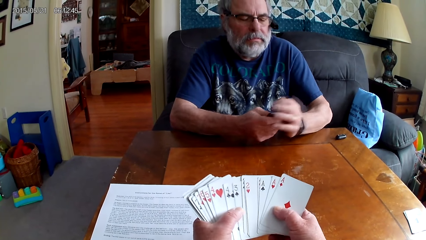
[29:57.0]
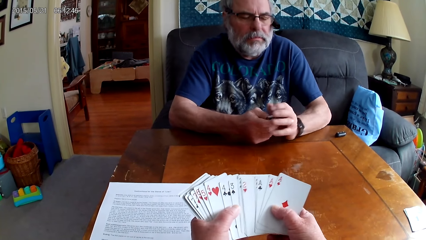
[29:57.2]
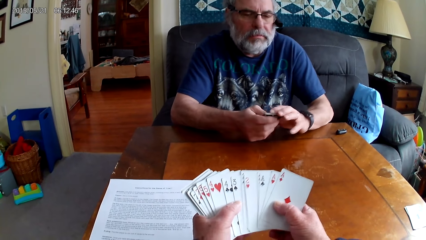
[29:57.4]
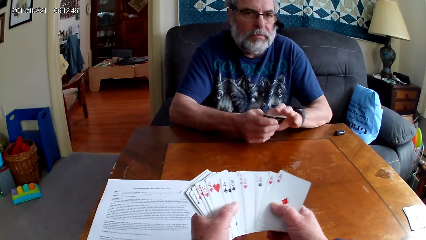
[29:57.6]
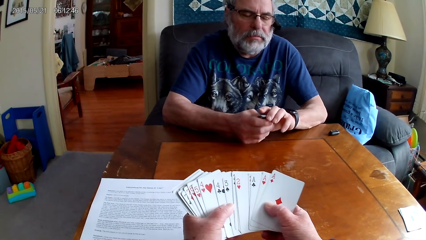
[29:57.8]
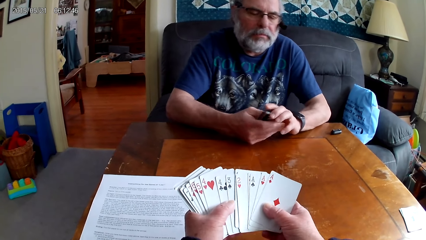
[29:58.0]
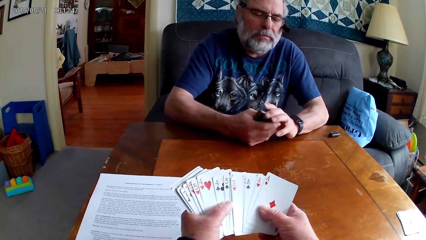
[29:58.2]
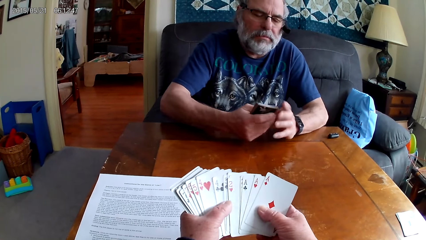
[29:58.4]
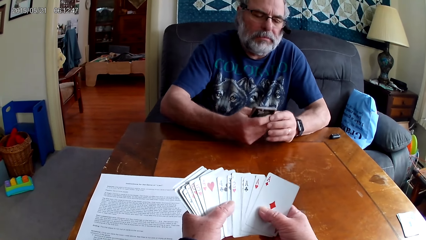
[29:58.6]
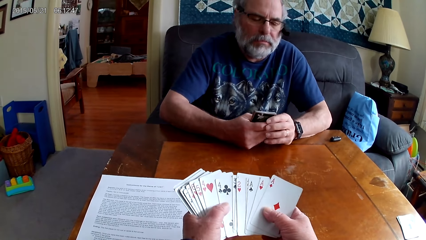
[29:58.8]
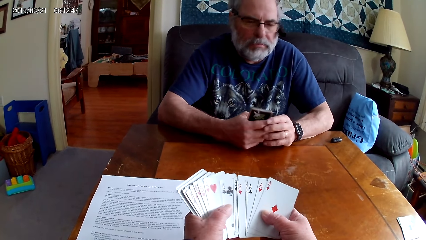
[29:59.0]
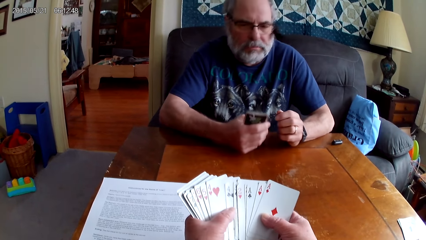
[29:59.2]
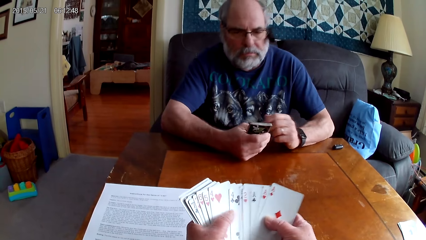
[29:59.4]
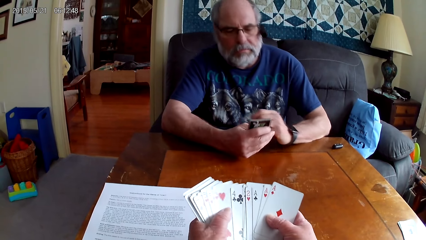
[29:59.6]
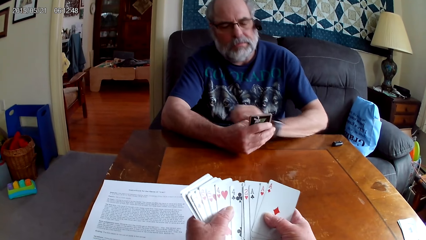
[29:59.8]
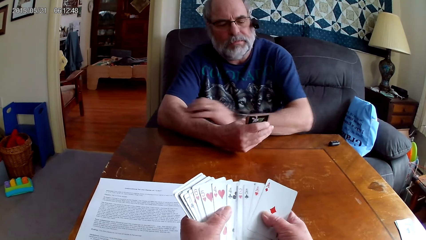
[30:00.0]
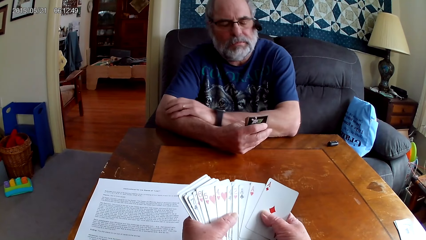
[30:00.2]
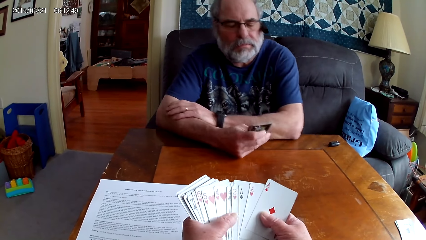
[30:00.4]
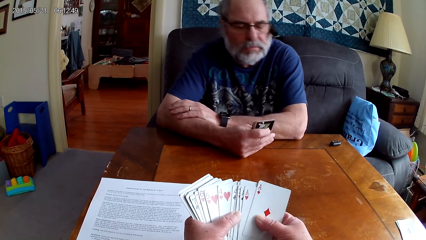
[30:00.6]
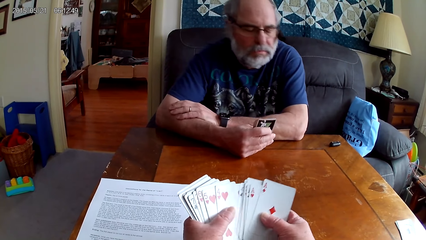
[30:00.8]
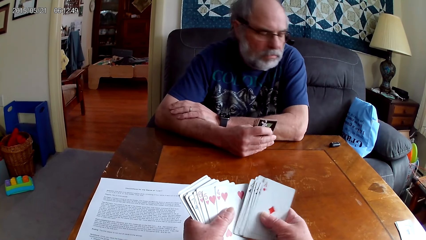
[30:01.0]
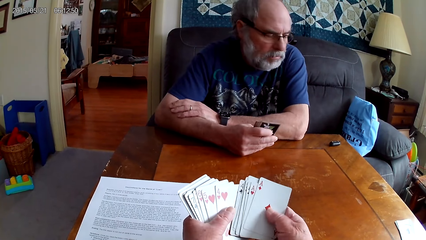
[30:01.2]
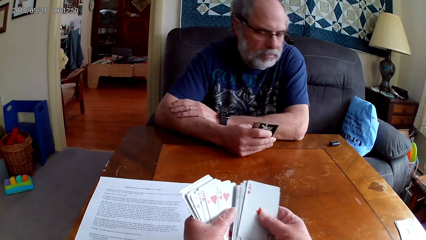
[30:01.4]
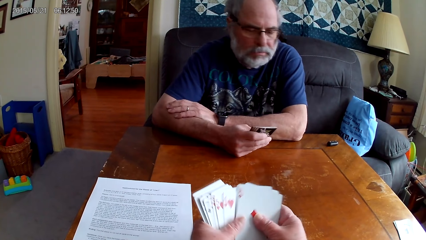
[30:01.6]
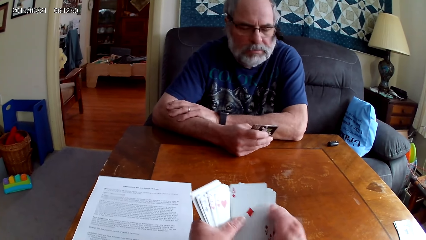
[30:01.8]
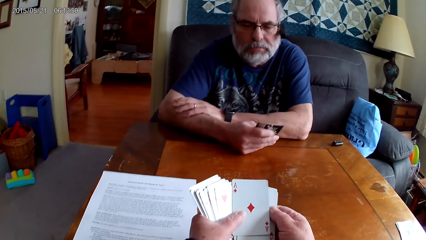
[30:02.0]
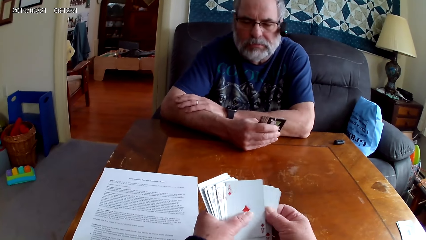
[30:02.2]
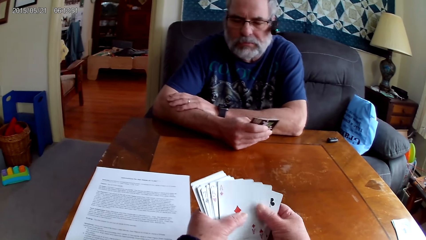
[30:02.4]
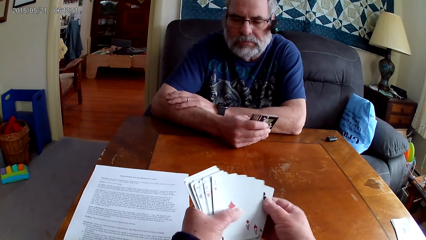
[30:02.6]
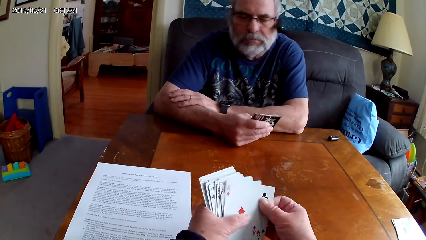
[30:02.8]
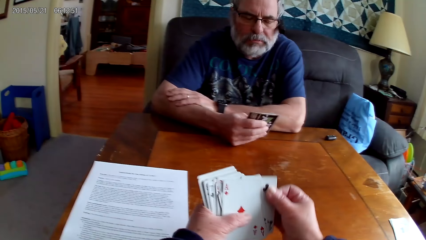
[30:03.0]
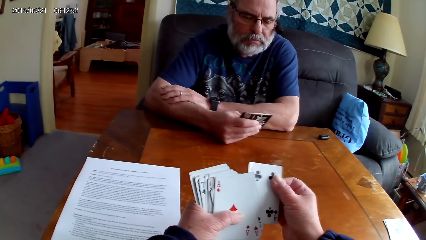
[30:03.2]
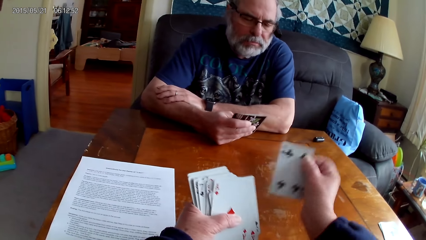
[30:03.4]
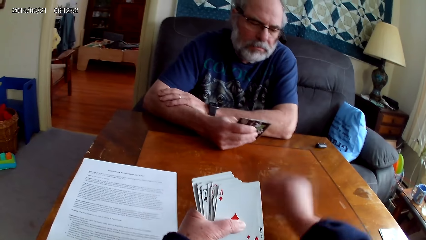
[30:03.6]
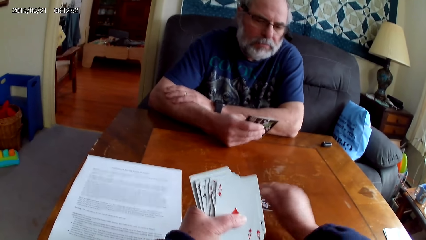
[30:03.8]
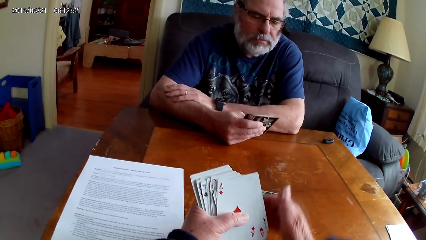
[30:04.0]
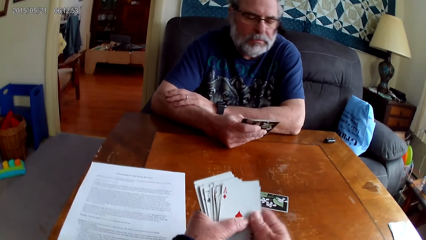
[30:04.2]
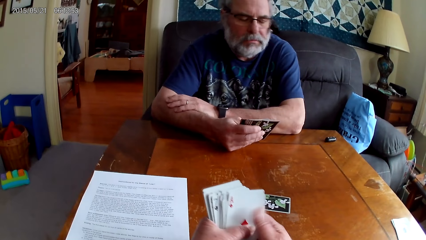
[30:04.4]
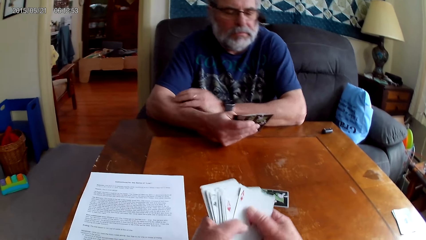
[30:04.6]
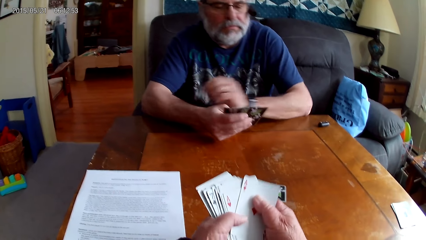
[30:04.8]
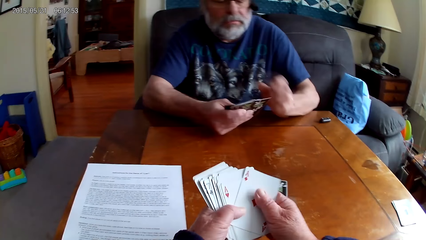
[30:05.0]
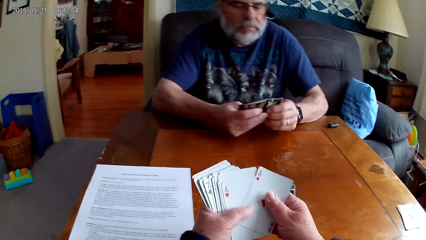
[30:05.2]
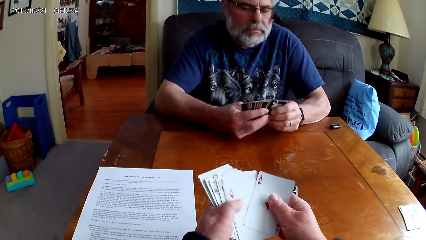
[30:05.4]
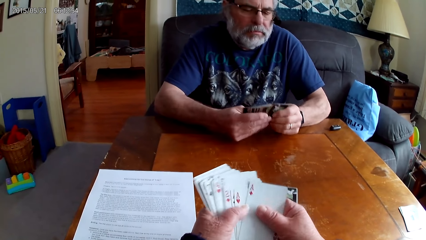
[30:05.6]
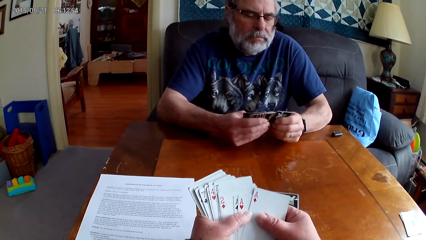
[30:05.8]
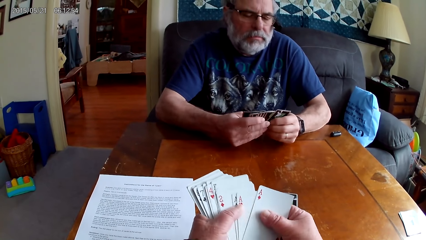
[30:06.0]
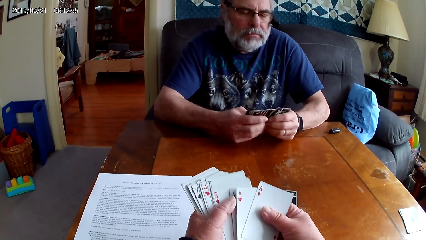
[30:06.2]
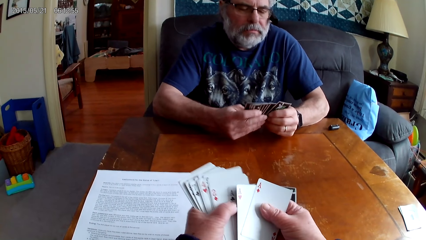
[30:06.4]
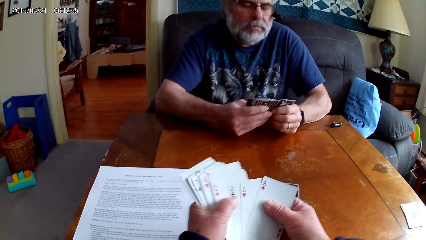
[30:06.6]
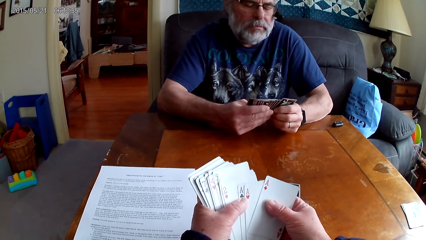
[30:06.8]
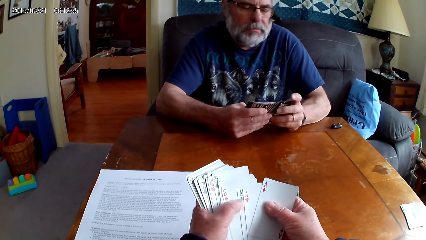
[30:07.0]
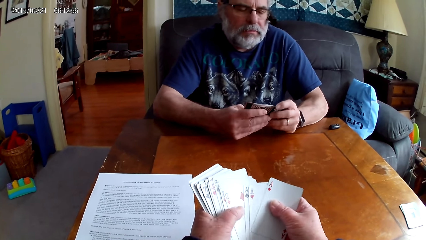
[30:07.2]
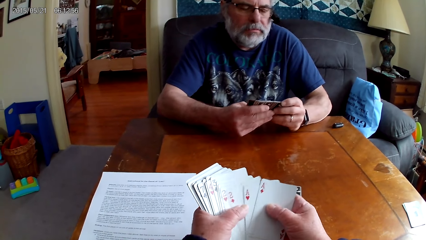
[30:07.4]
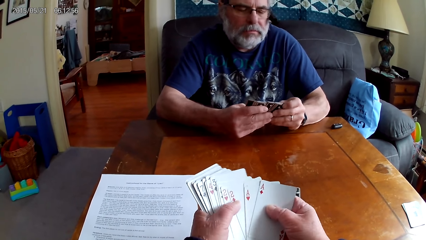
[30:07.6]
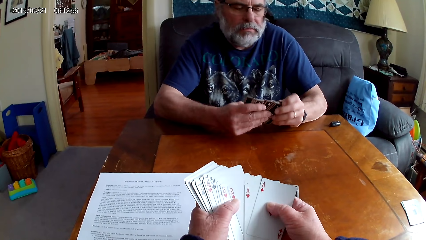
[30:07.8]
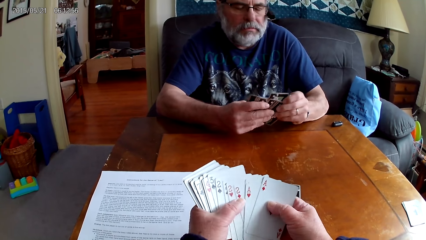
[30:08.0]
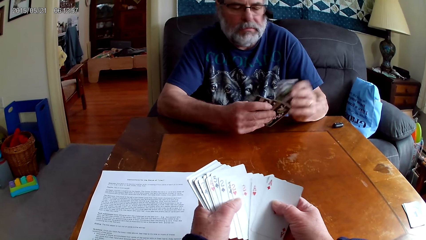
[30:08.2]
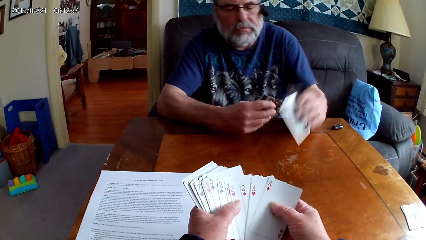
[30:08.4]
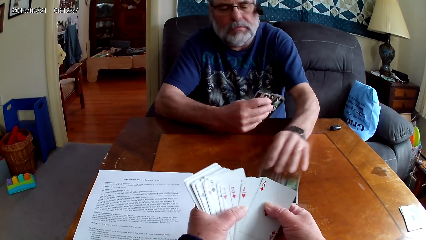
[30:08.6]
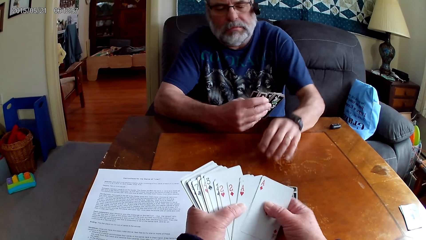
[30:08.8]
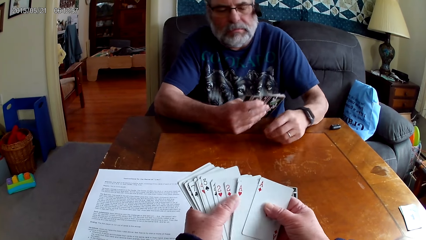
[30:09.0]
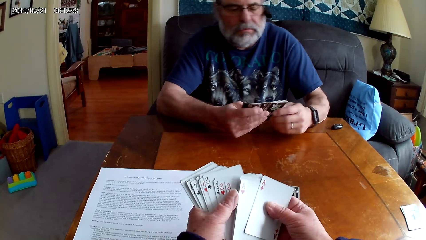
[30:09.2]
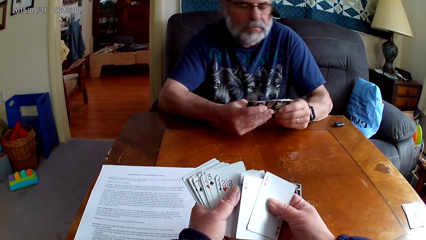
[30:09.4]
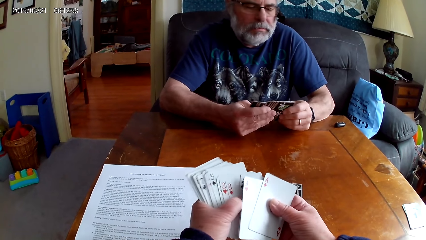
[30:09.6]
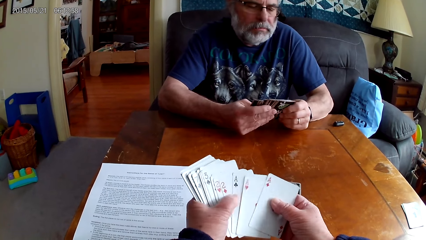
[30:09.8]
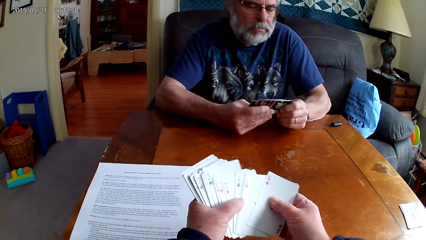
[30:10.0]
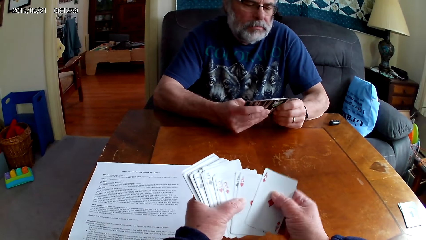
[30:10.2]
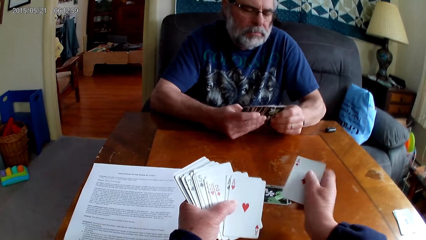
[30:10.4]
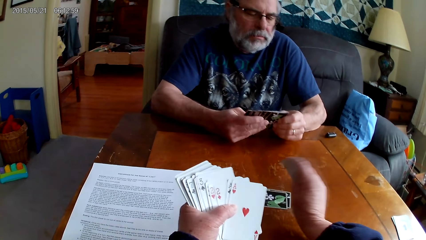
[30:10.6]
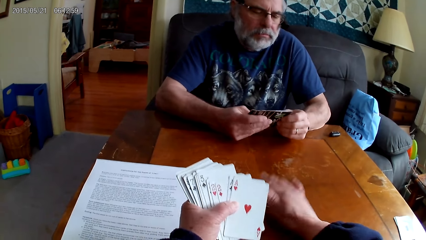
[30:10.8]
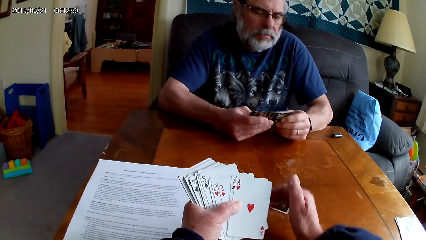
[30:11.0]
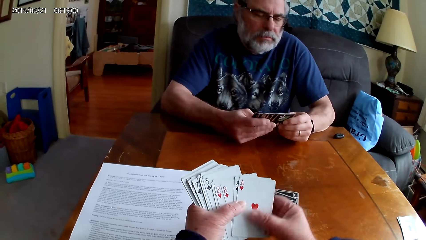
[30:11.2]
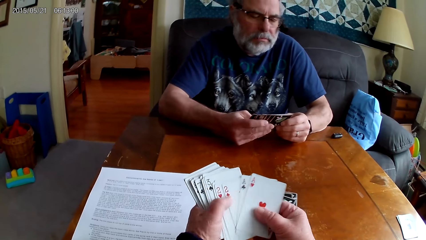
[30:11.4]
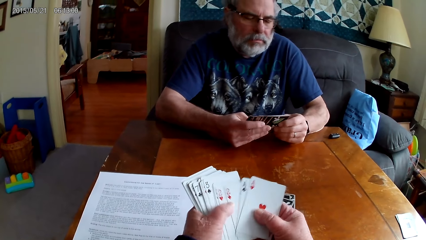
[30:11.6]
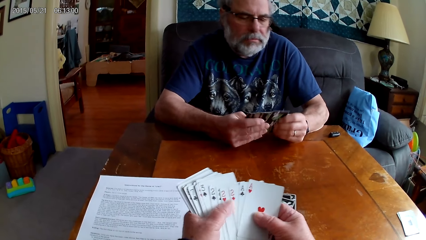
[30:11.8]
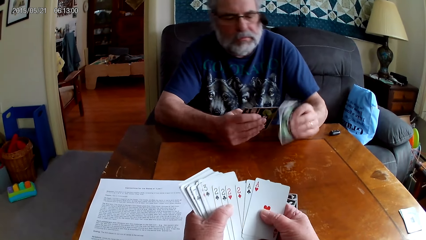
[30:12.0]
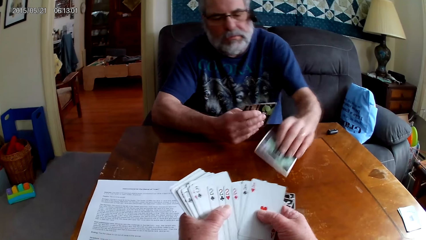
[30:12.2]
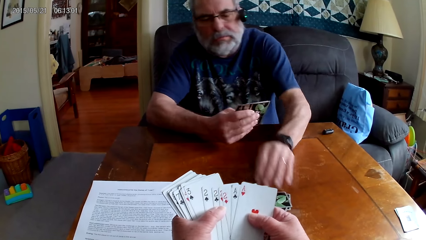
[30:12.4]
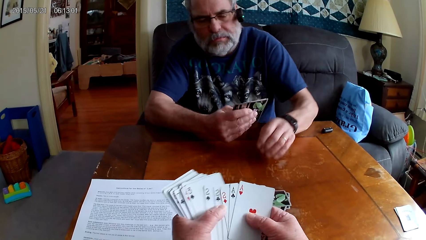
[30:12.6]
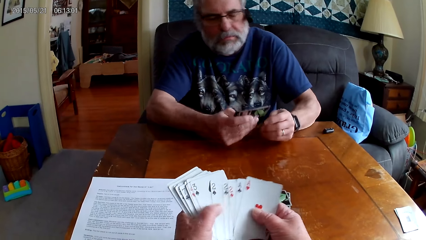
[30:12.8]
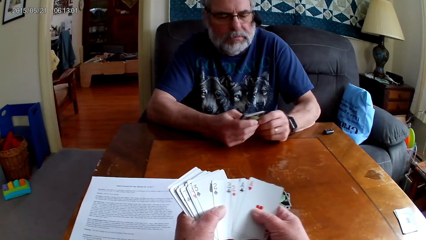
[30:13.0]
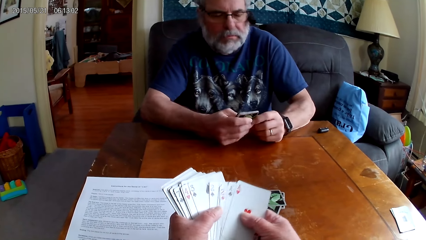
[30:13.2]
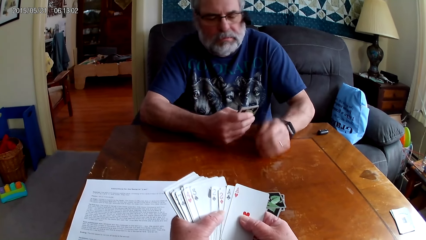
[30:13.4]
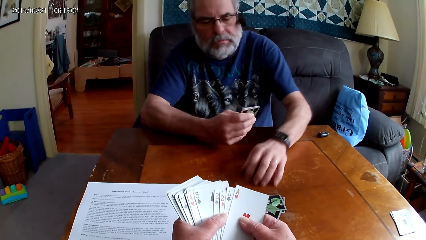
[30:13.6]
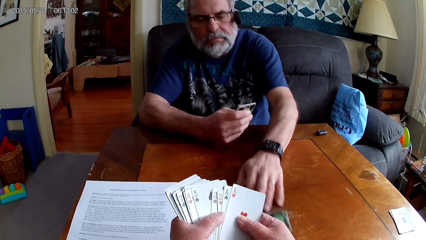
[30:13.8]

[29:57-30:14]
The camera wearer puts a card on the table. They arrange cards. A man drops a card on the table. The camera wearer drops a card on the table. The man drops a card on the table.
